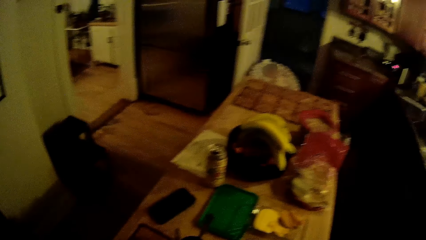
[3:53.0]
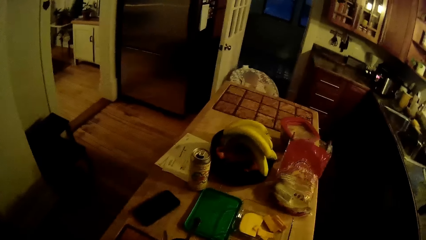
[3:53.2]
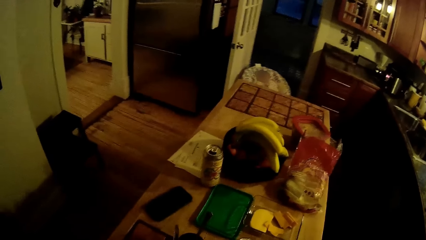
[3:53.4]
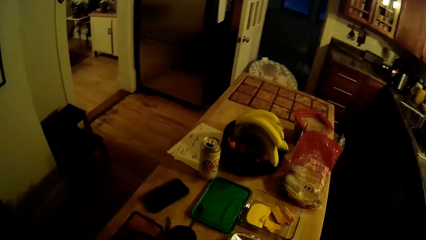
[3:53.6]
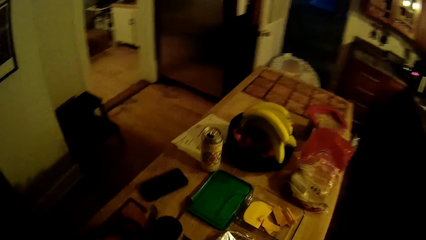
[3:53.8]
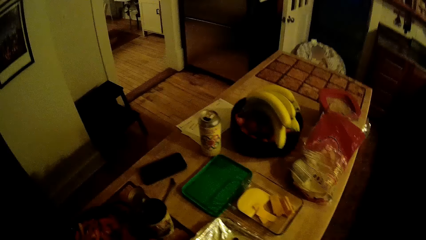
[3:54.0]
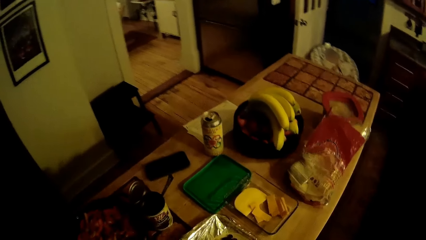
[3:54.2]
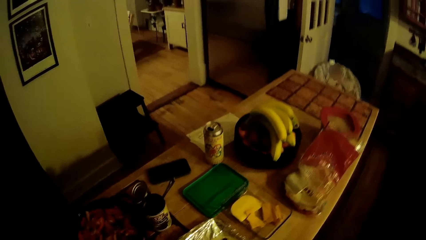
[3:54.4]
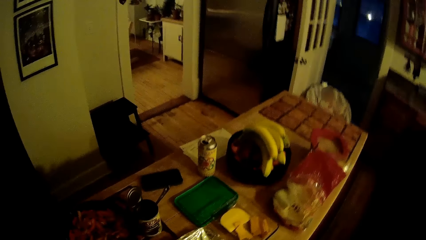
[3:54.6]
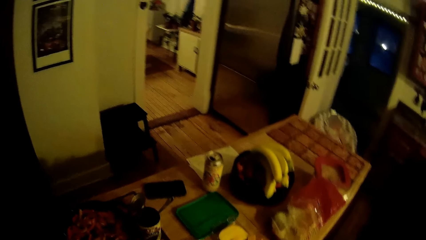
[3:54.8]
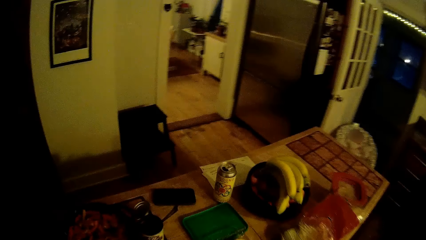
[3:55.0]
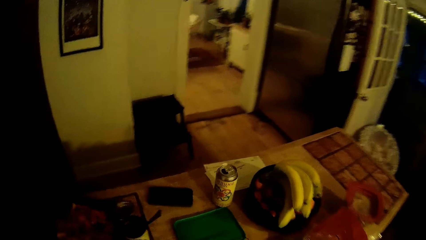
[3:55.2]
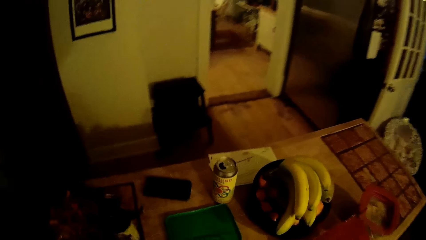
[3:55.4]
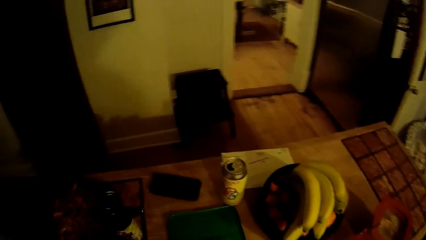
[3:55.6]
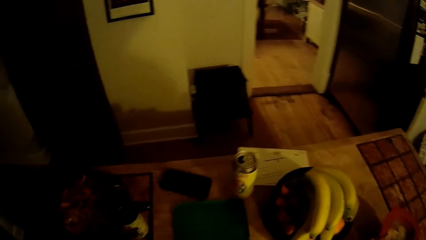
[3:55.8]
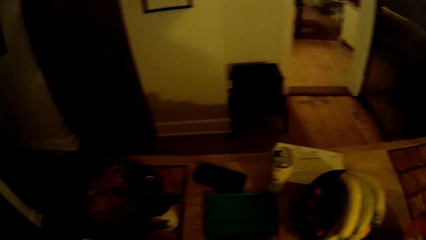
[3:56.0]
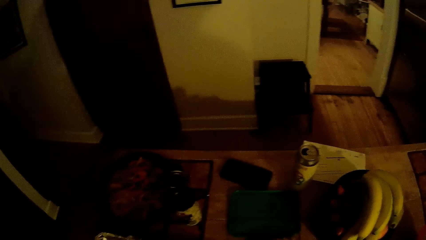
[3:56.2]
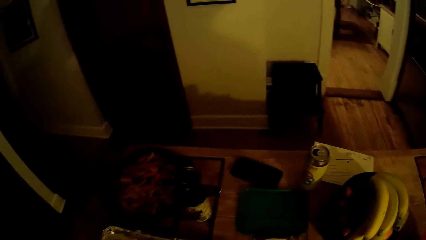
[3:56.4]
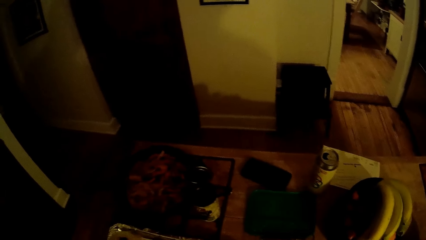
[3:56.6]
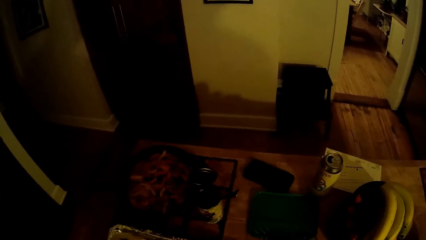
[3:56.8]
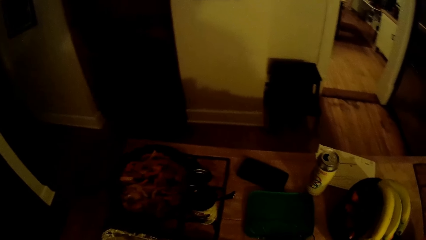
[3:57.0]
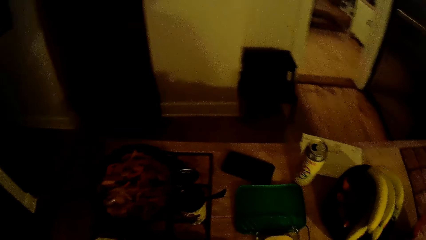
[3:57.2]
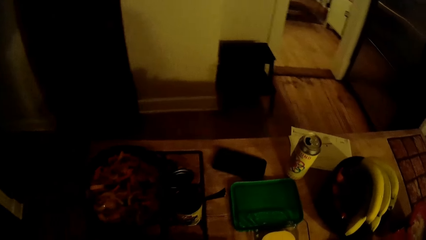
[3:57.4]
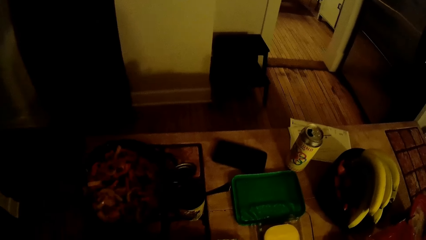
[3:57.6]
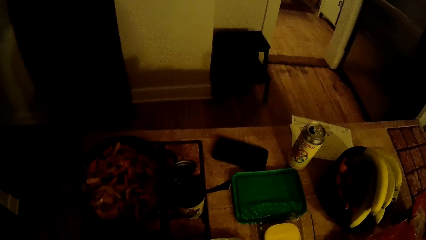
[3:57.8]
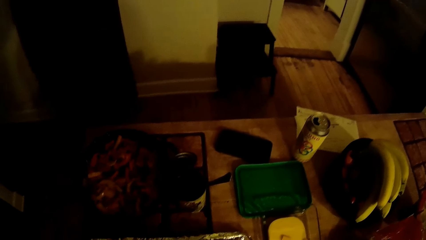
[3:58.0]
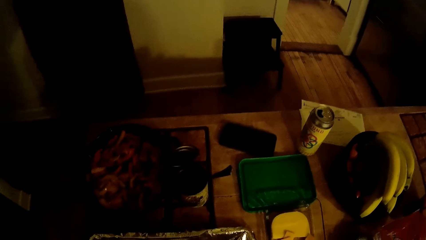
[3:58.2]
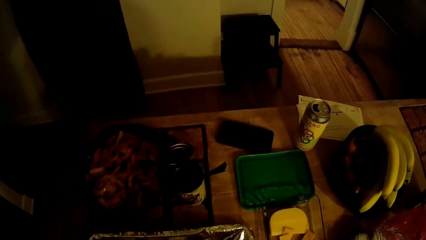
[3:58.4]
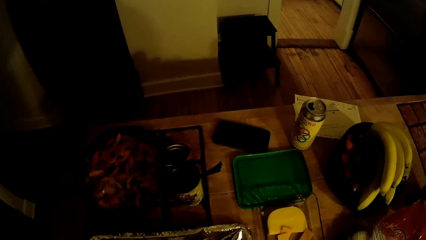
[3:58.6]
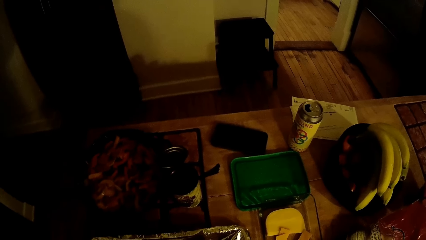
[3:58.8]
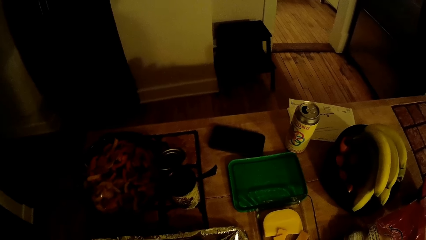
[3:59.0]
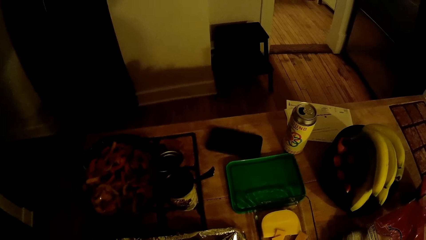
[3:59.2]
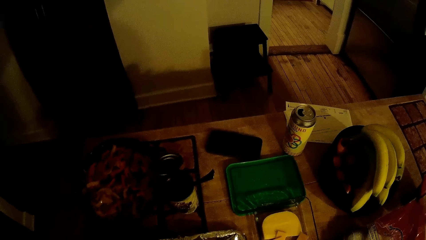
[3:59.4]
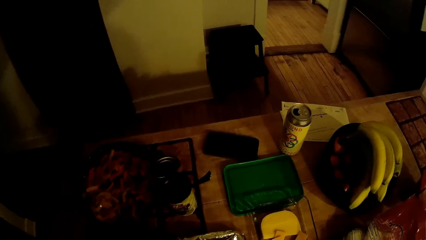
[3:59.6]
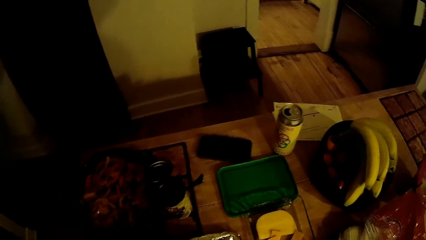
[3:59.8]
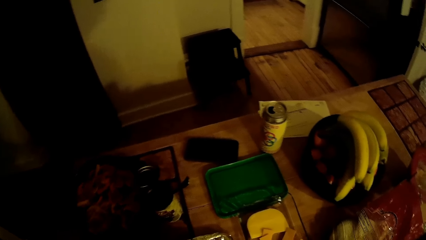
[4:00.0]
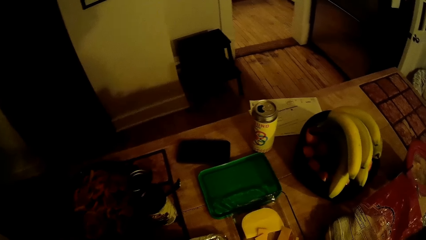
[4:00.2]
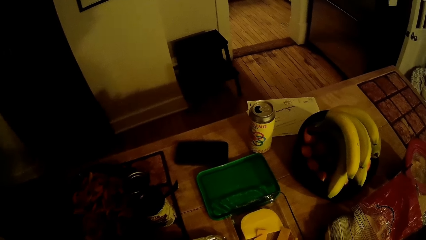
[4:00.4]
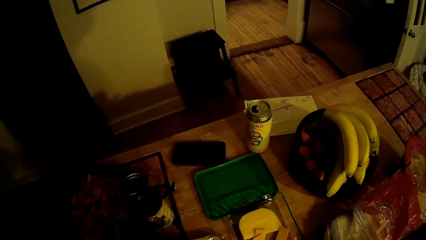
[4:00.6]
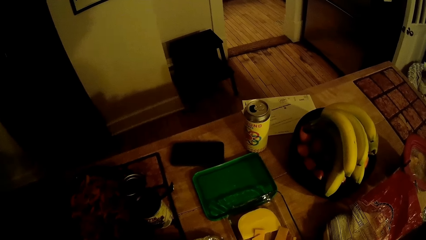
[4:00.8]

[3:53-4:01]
The camera wearer adjusts a lid on the table with his right hand.

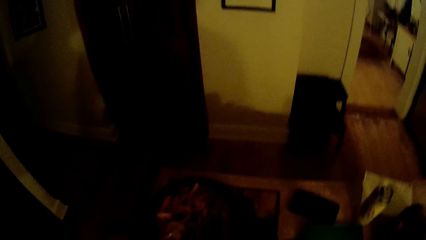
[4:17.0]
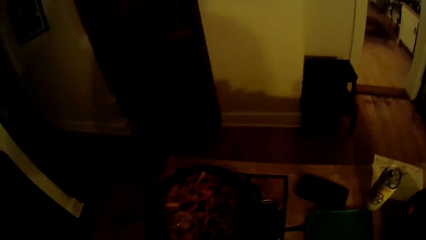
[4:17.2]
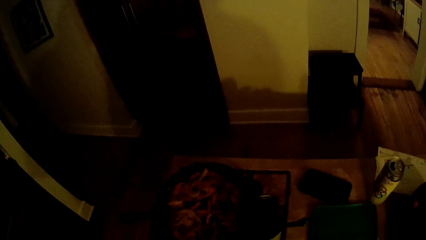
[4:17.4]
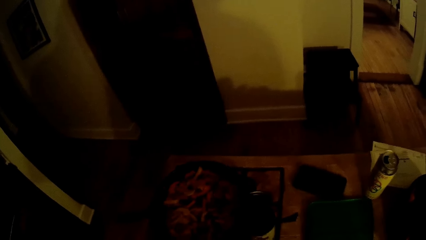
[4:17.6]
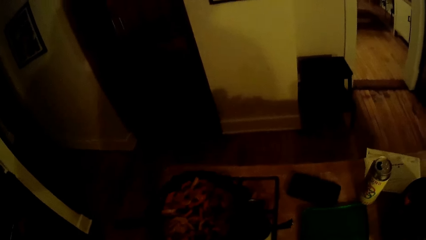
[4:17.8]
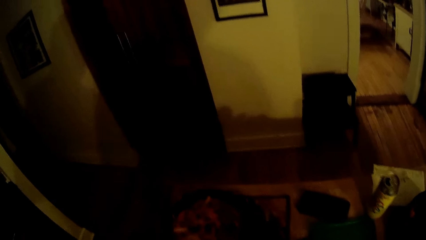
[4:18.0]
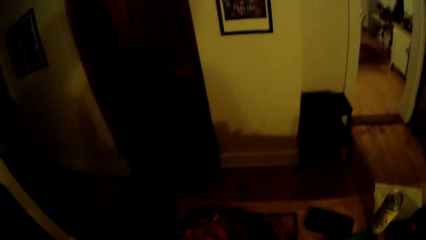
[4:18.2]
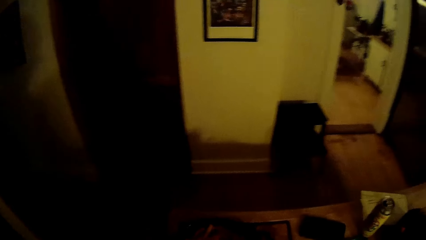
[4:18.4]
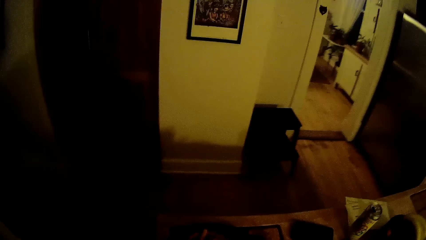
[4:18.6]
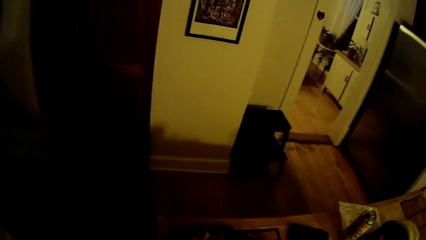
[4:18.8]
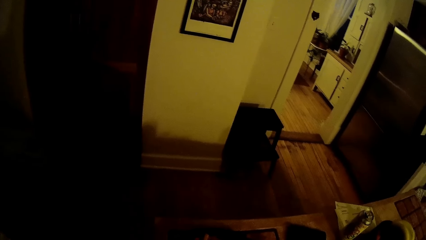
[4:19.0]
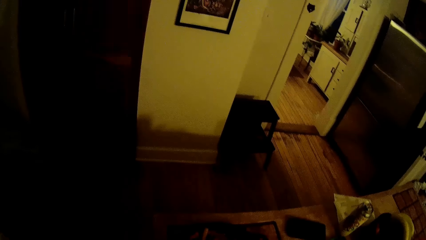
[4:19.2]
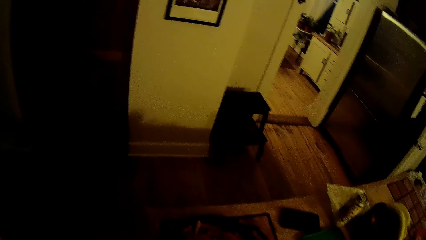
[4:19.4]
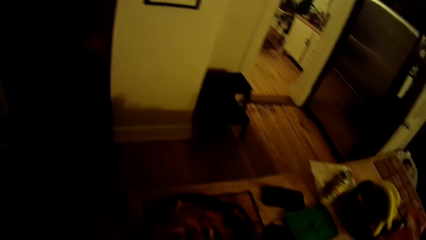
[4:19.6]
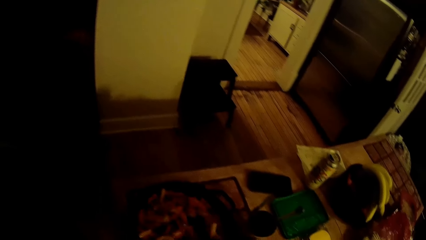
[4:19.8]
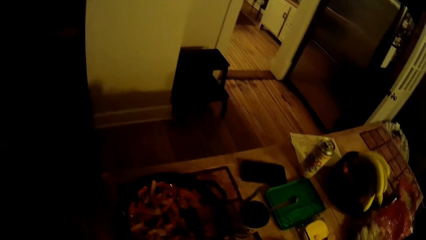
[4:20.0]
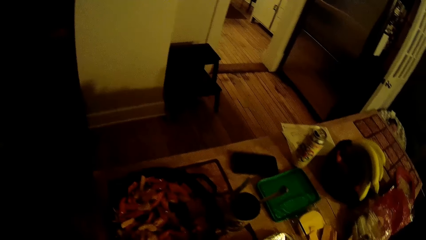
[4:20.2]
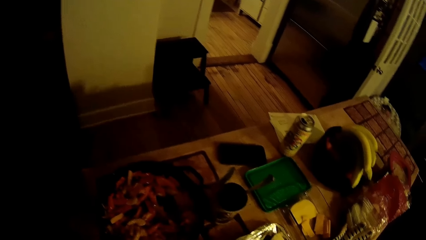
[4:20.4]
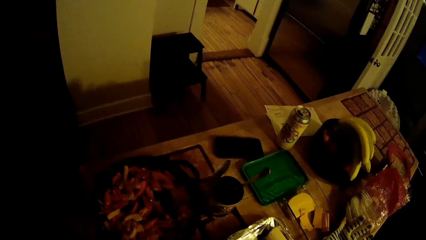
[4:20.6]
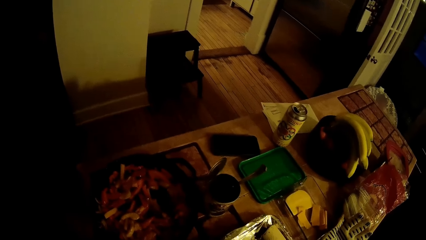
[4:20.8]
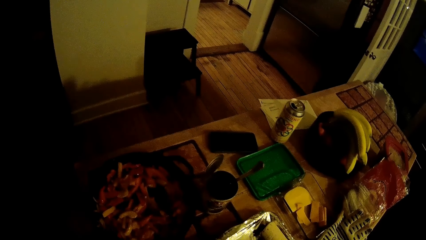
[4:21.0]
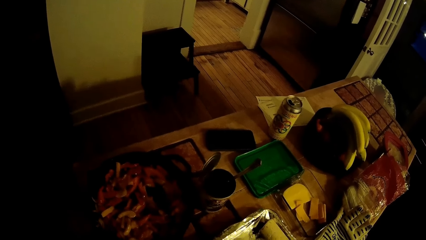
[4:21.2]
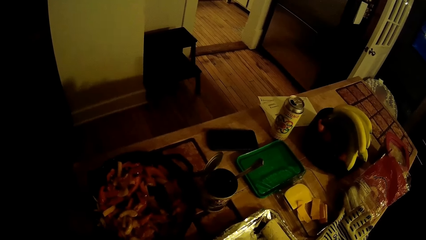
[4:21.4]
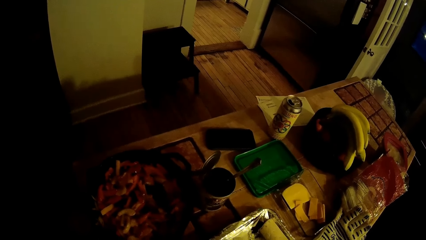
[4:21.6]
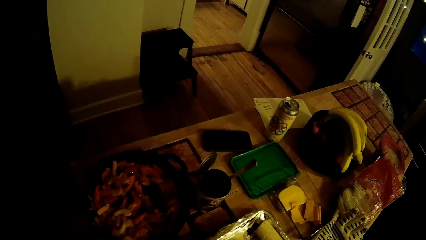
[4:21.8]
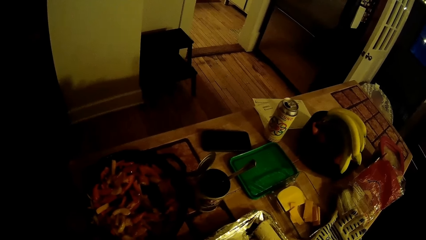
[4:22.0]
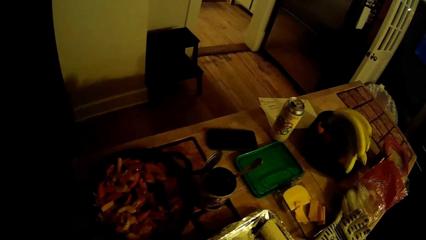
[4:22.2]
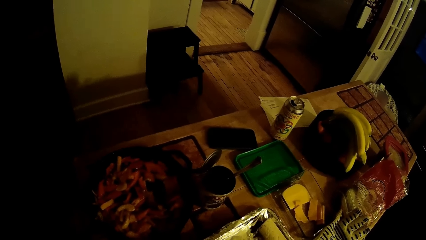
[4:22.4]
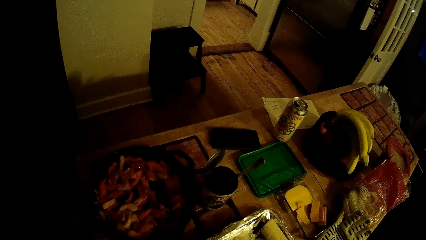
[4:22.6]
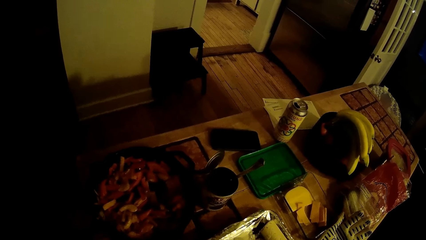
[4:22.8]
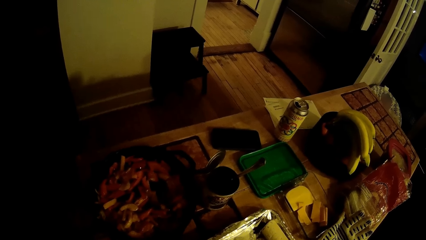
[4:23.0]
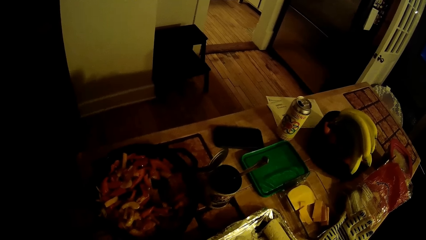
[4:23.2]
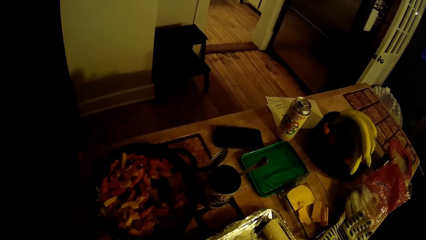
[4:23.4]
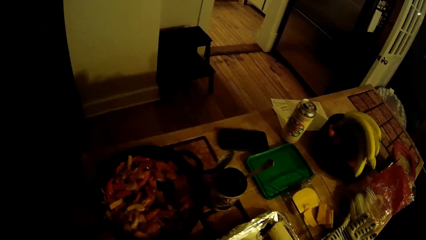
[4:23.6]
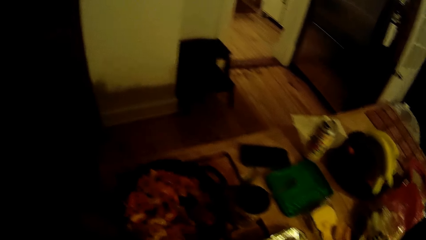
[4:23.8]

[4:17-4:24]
The camera wearer picks food from the table.
